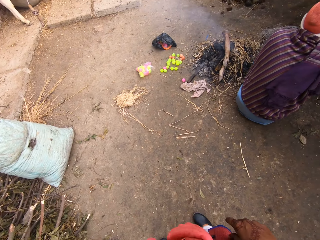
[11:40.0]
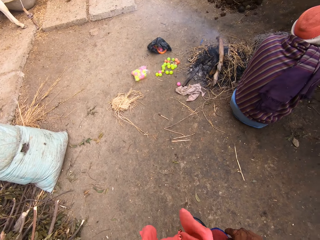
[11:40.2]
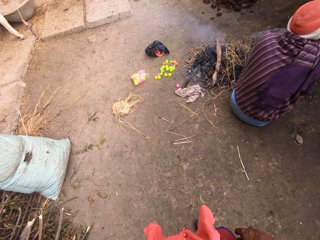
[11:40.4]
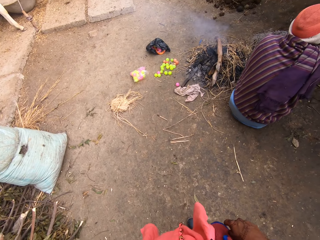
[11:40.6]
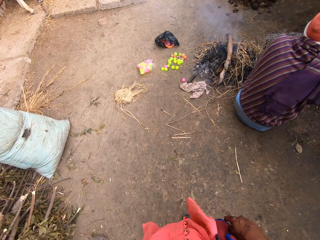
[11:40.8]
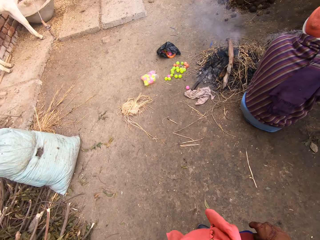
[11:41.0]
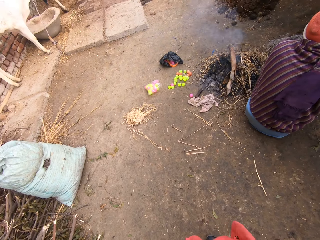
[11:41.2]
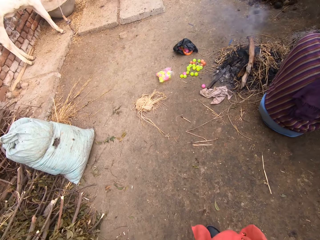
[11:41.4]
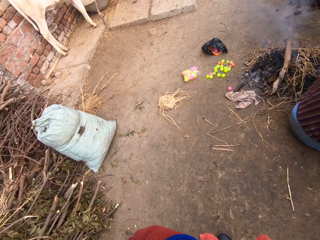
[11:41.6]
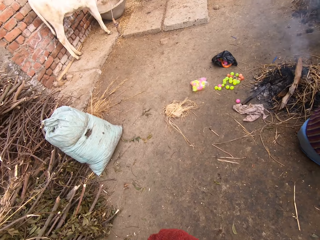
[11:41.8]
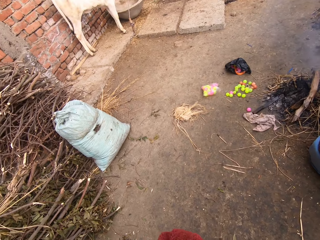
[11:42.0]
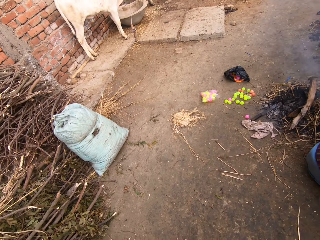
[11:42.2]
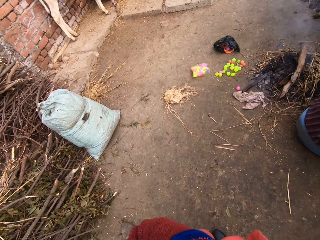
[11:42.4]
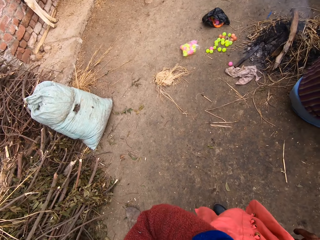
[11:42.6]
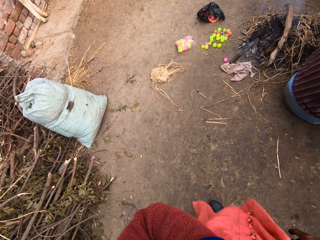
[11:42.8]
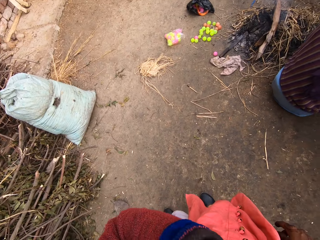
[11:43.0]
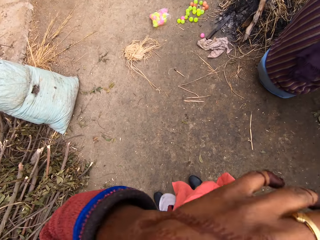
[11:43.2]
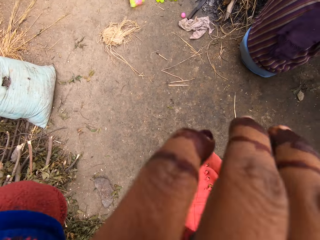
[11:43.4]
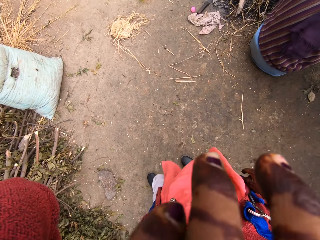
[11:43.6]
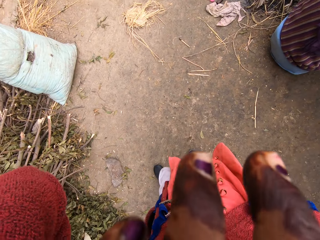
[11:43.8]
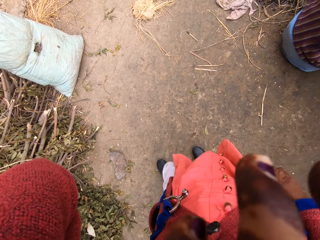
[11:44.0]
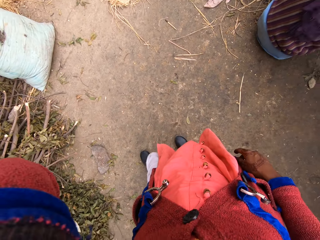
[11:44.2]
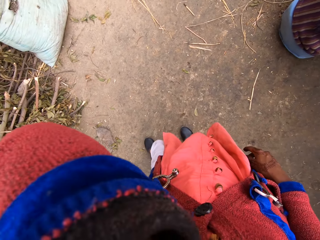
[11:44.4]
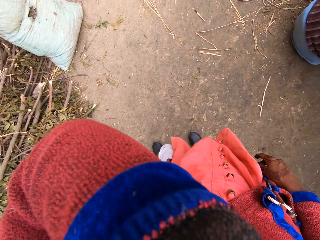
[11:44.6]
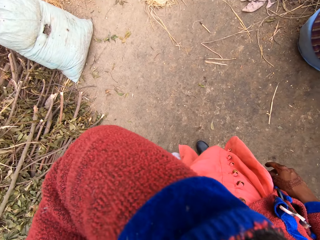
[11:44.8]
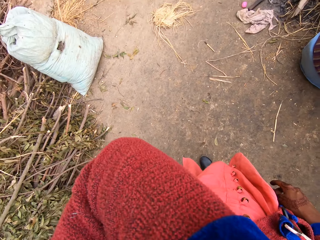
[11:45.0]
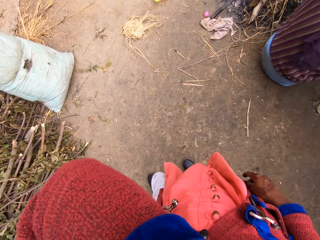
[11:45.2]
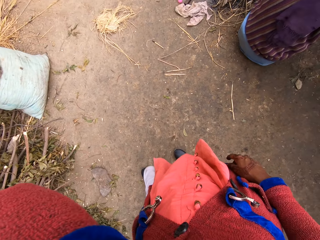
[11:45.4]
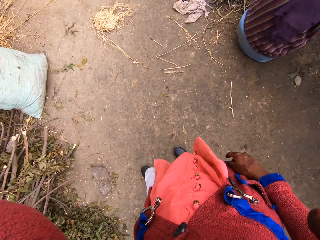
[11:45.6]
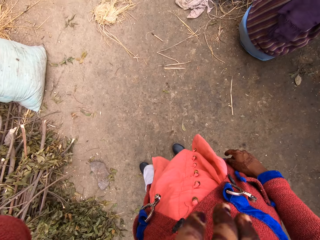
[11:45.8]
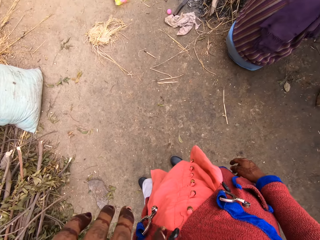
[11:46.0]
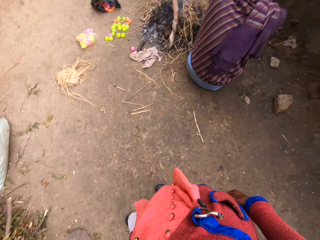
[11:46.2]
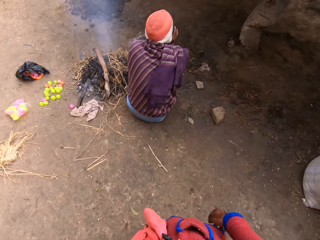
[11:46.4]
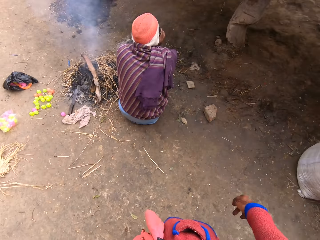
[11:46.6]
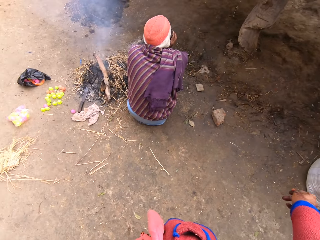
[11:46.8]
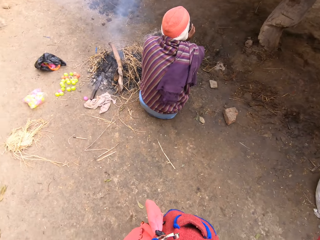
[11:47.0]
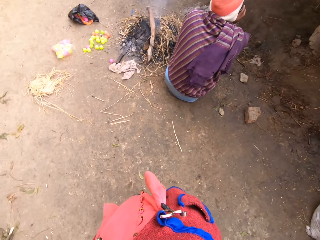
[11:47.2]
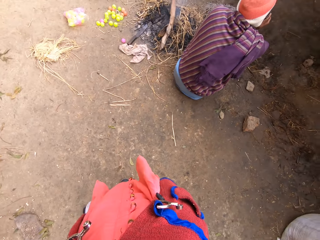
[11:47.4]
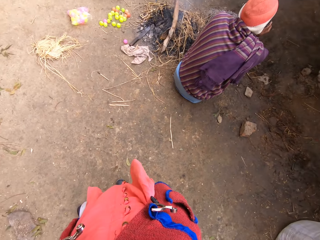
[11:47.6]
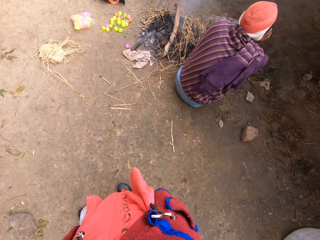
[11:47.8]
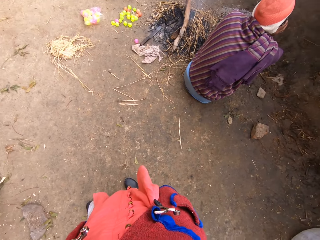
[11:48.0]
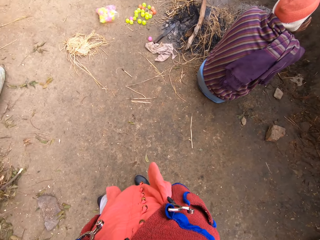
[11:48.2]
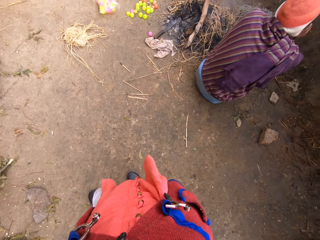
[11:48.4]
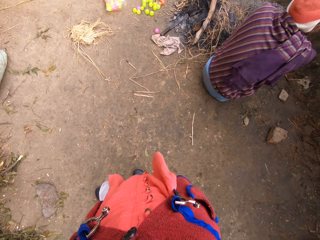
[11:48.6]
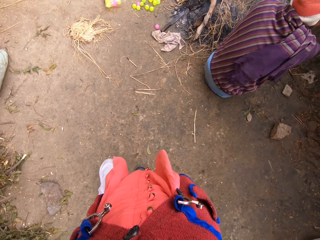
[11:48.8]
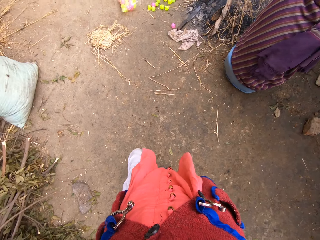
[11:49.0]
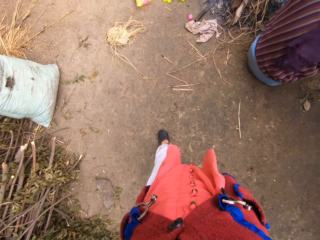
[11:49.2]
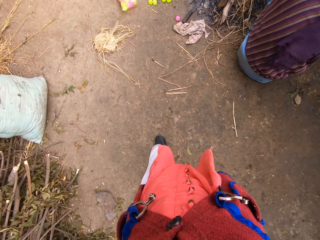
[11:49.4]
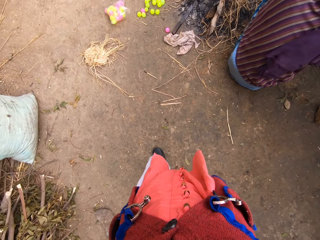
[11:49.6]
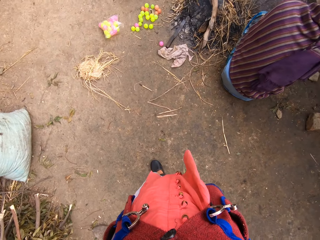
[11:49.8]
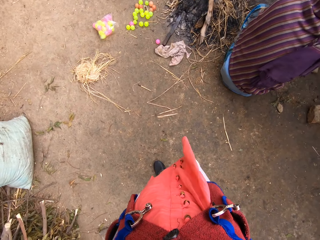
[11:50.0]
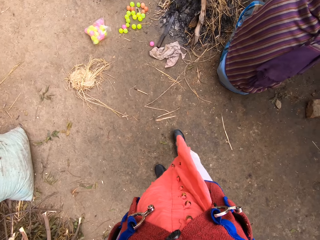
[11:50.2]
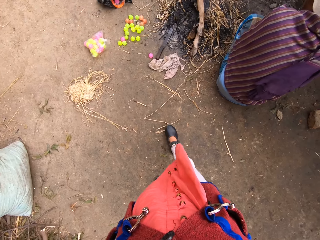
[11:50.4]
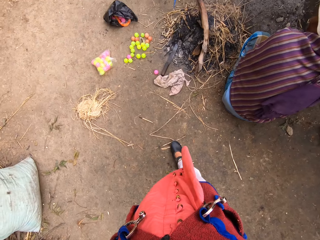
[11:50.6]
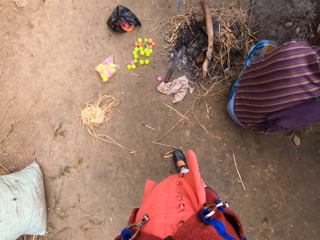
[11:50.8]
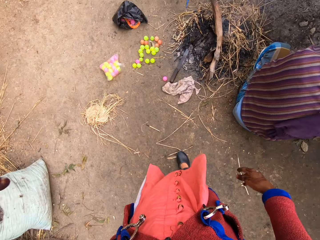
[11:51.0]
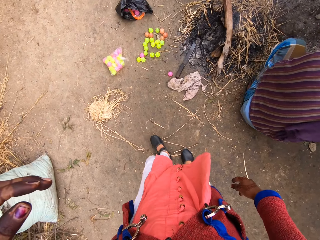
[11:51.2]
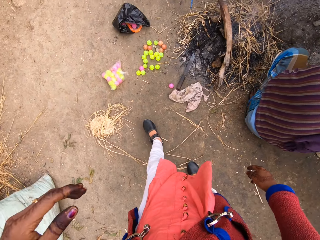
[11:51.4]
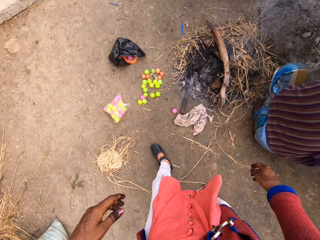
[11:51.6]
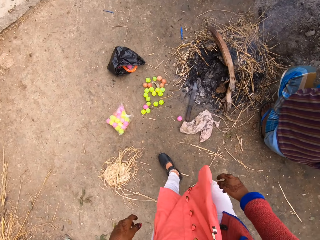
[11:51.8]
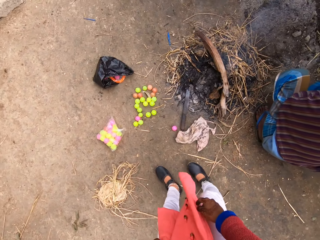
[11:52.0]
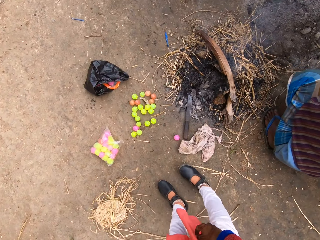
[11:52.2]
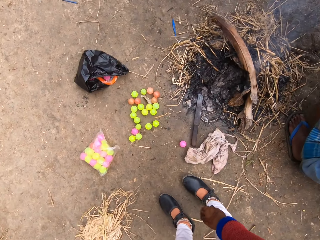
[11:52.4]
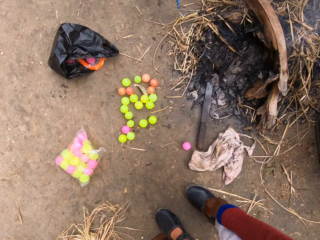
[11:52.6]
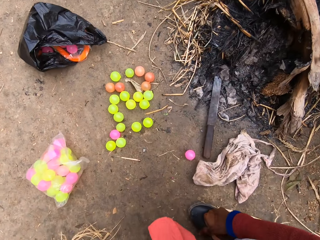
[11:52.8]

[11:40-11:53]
The camera wearer wipes her nose with her hand. She walks around the compound.

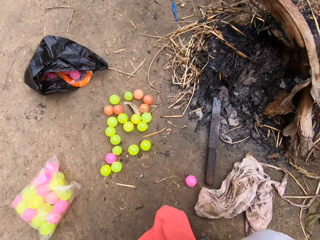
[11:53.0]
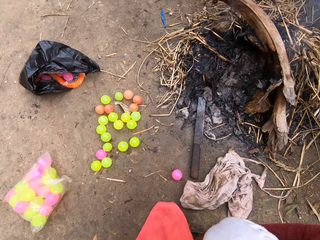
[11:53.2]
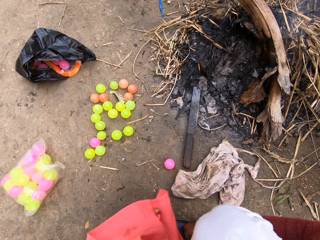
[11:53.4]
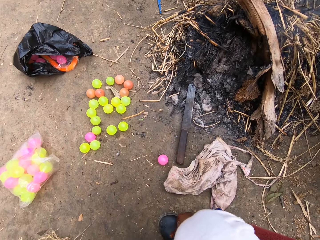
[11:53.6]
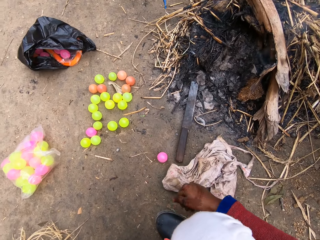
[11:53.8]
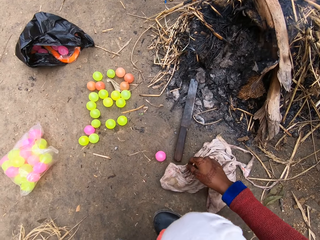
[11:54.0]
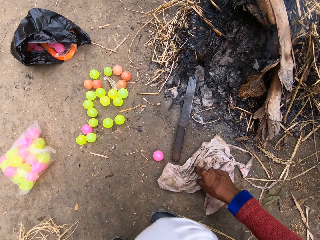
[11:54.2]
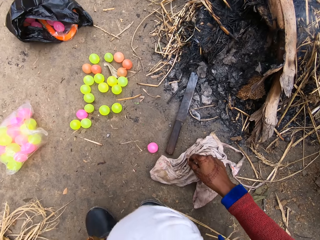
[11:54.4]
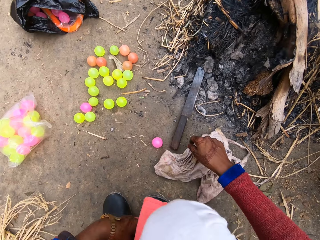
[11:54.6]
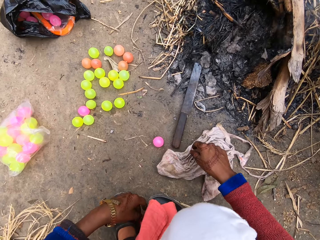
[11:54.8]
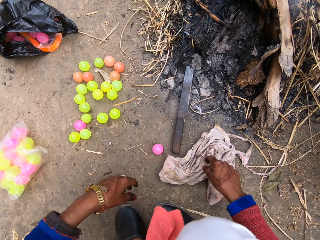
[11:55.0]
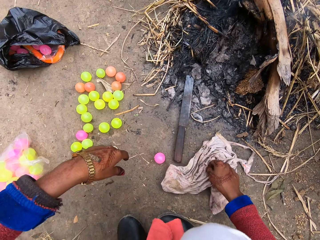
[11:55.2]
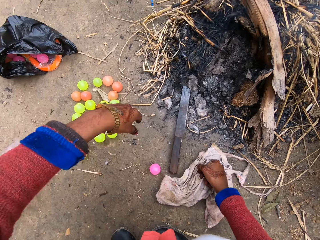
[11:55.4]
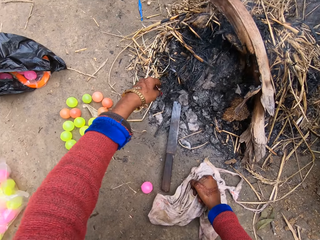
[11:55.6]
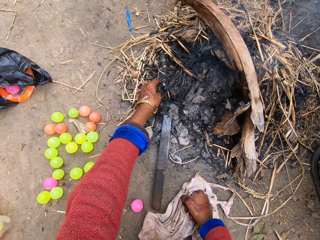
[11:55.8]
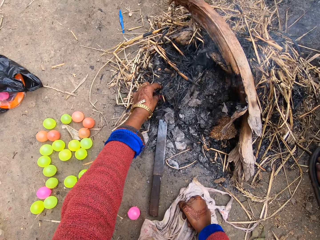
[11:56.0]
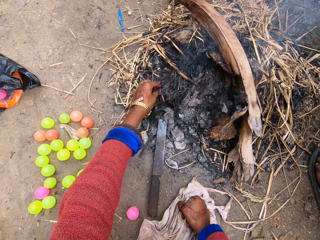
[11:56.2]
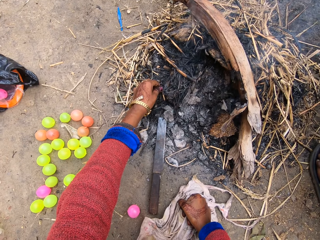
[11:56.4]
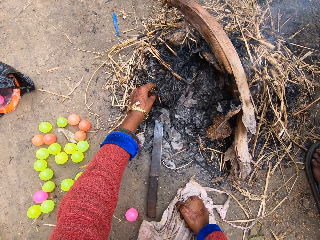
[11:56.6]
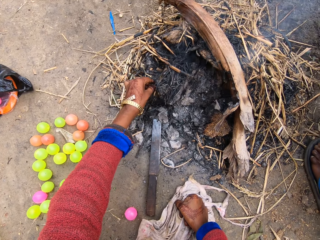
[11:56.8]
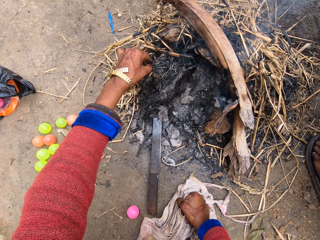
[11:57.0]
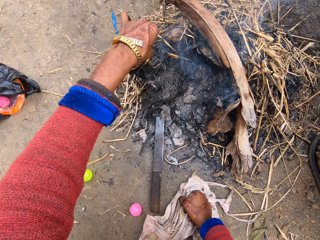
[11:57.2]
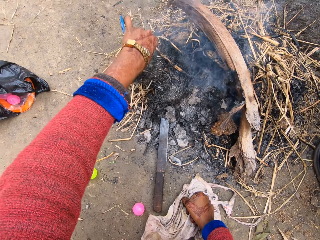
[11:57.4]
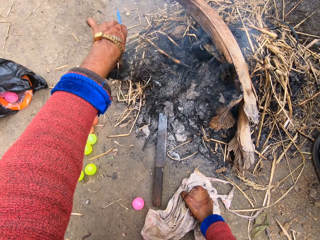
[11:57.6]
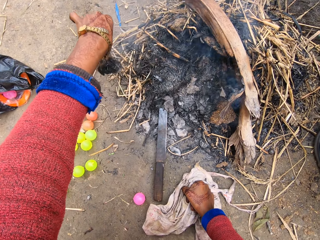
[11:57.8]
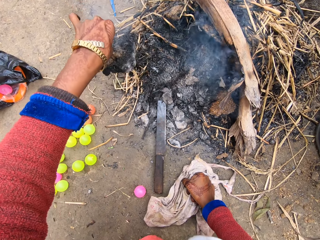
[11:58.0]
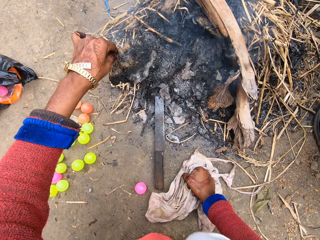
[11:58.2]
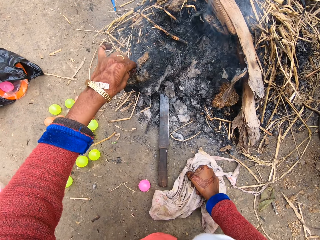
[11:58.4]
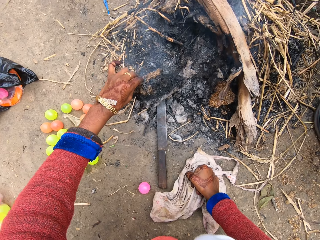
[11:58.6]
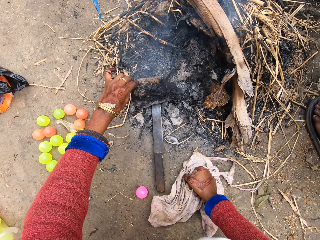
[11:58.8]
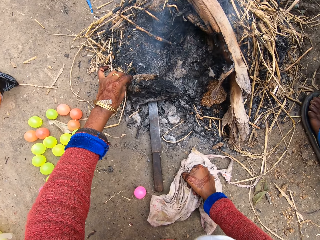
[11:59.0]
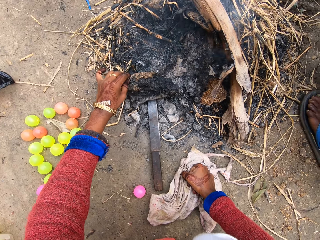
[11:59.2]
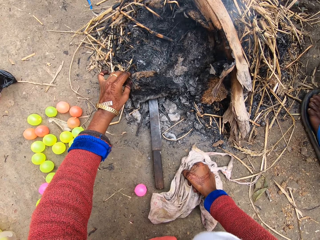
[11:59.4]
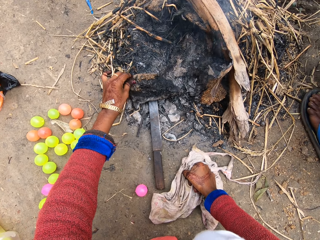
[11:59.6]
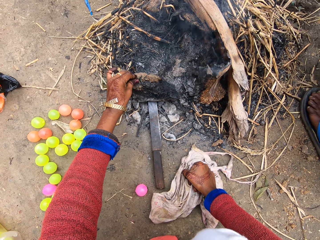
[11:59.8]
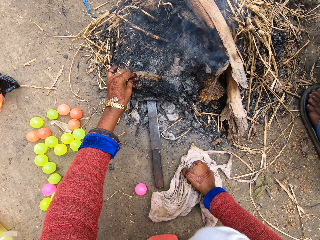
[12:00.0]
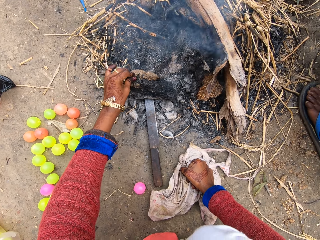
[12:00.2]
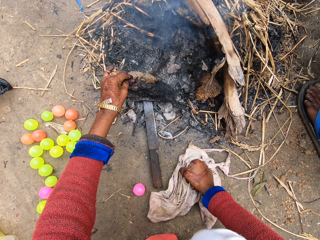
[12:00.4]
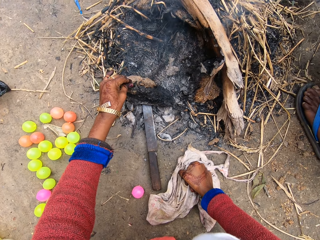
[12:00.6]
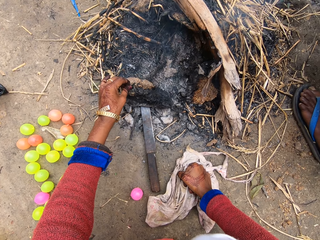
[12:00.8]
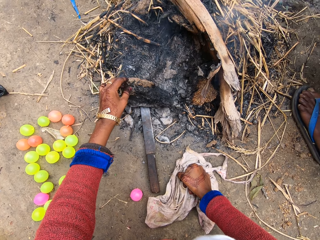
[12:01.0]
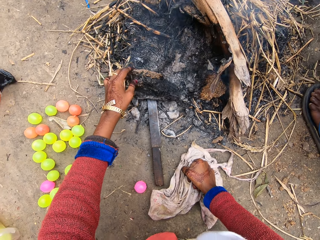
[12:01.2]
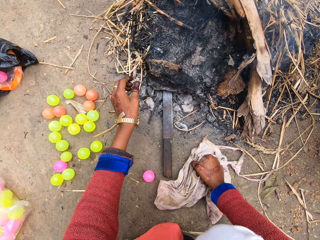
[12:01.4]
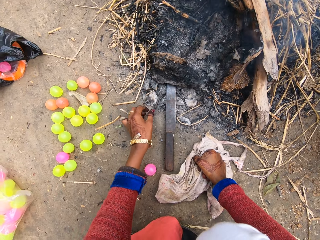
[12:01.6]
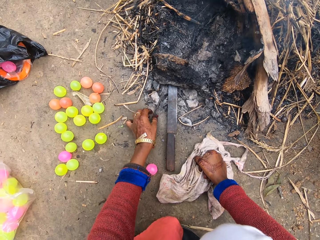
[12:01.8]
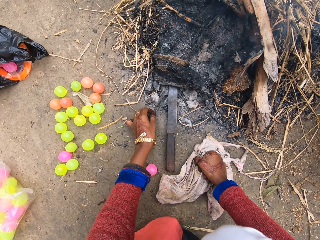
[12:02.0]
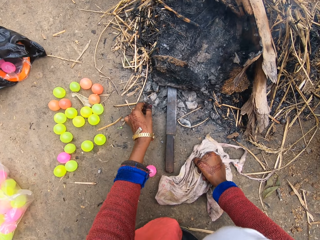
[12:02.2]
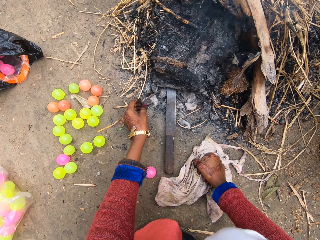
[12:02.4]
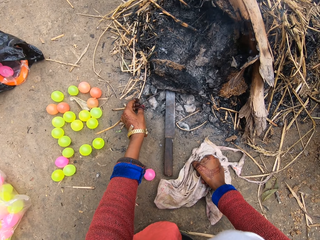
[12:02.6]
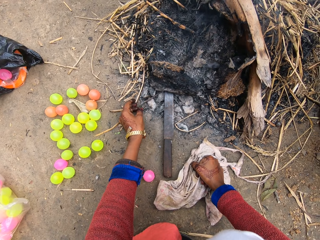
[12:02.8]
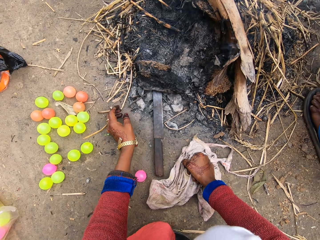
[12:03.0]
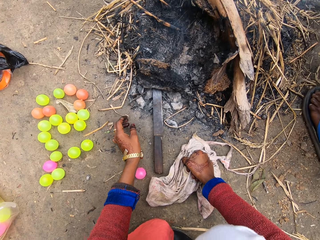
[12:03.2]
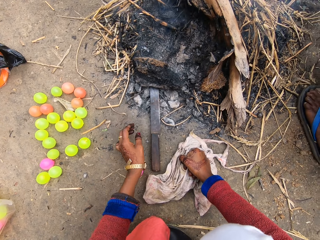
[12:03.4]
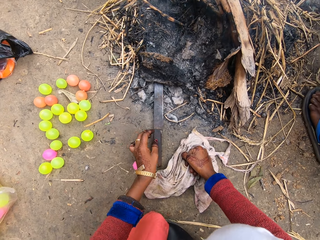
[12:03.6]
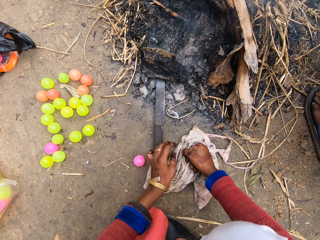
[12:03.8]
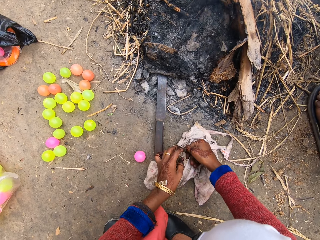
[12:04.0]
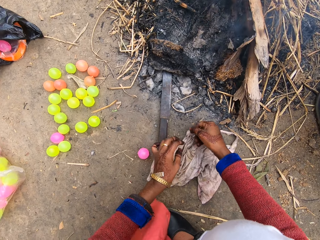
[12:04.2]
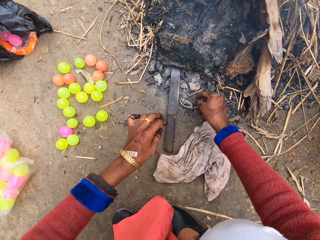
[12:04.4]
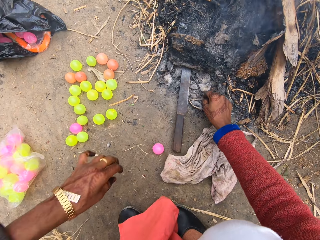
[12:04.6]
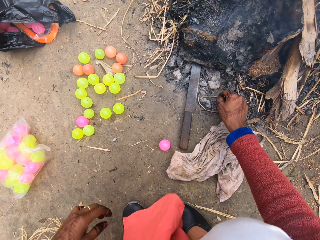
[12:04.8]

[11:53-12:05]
The camera wearer adjusts her cloth. She touches the cloth. She picks up a burning wood from coal. She puts the burning wood on the knife. She moves a hot nail in the fire.
